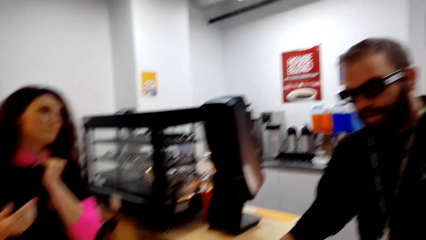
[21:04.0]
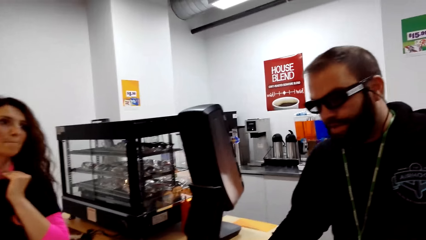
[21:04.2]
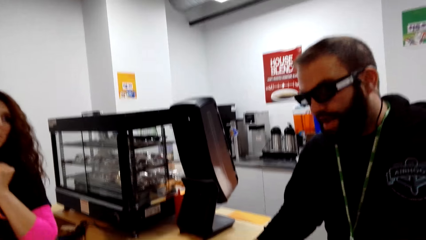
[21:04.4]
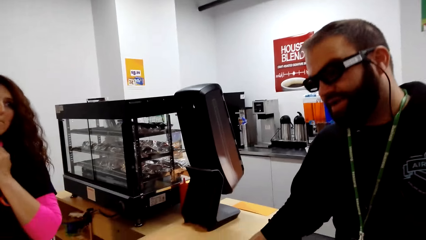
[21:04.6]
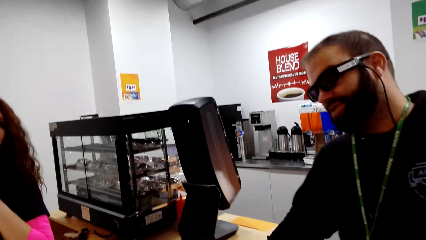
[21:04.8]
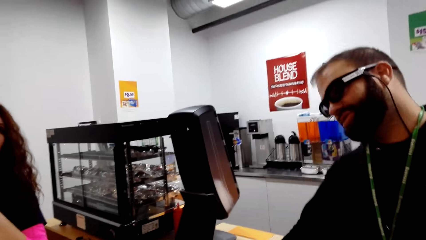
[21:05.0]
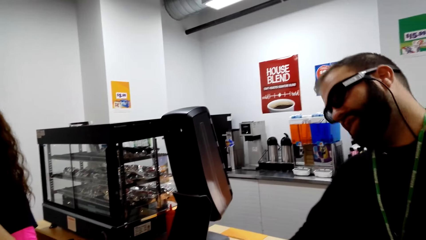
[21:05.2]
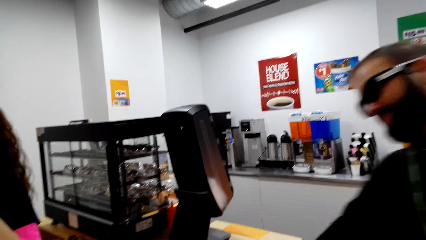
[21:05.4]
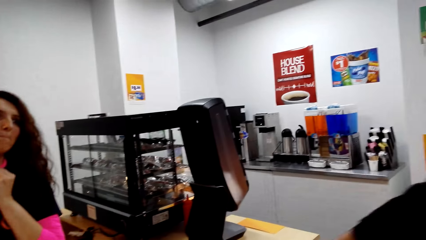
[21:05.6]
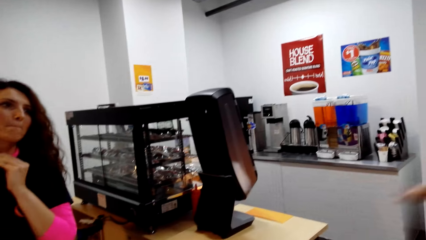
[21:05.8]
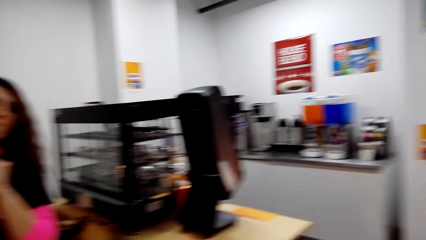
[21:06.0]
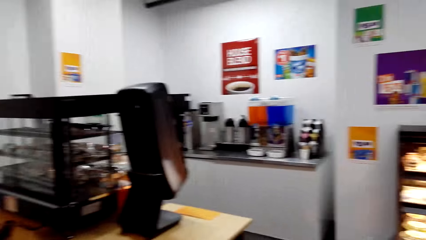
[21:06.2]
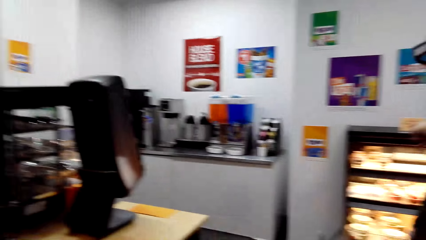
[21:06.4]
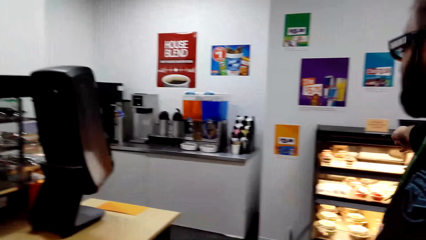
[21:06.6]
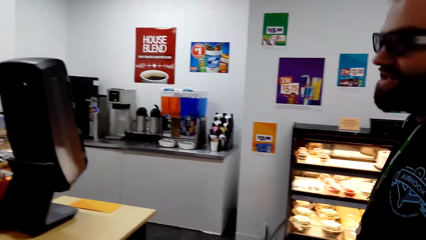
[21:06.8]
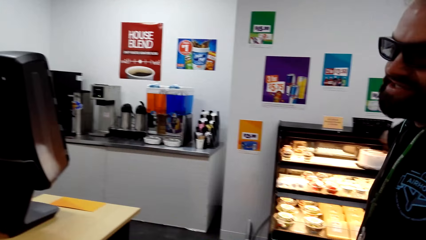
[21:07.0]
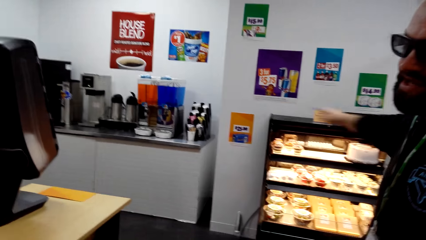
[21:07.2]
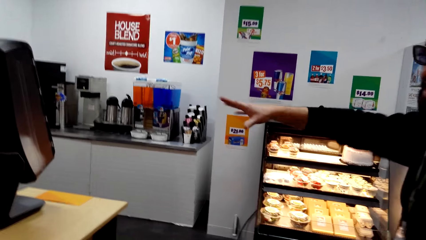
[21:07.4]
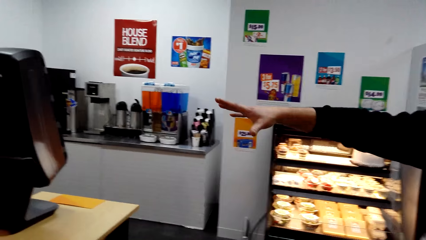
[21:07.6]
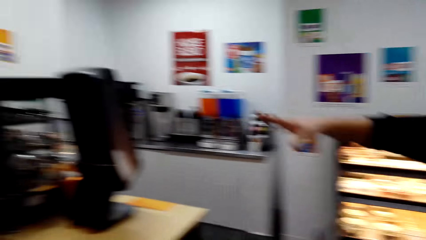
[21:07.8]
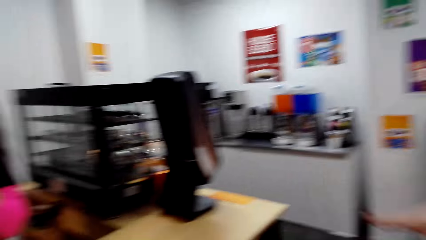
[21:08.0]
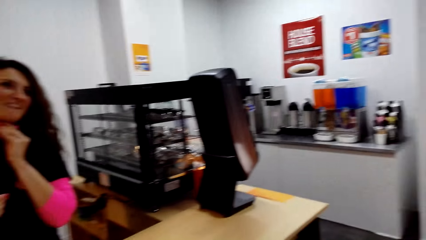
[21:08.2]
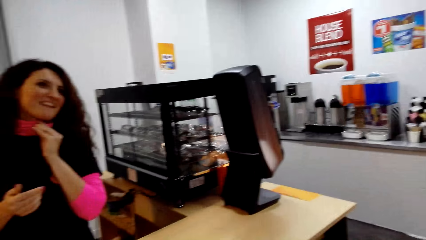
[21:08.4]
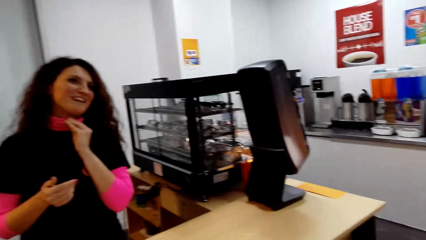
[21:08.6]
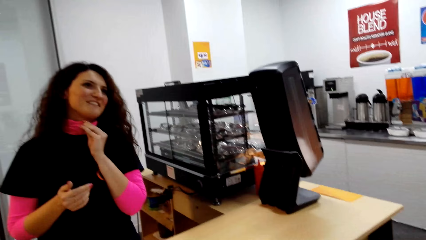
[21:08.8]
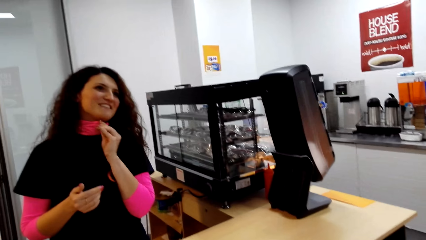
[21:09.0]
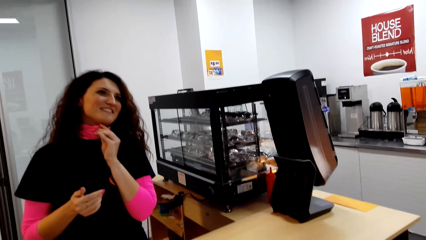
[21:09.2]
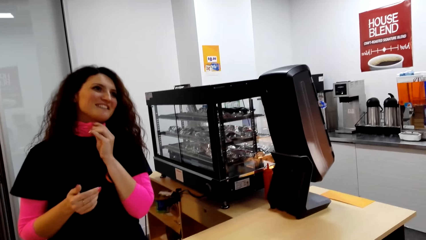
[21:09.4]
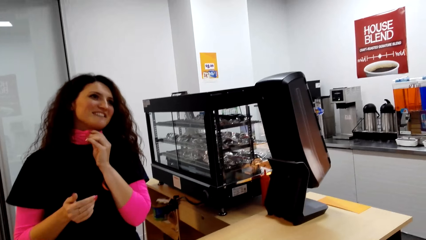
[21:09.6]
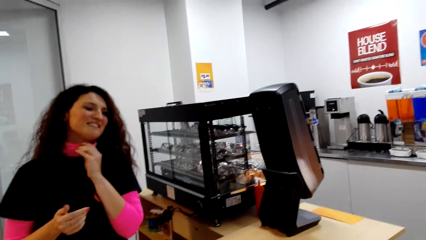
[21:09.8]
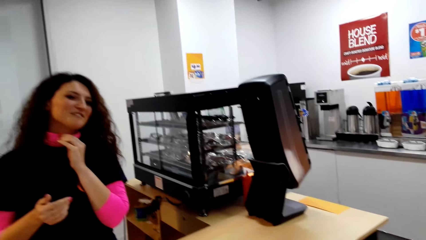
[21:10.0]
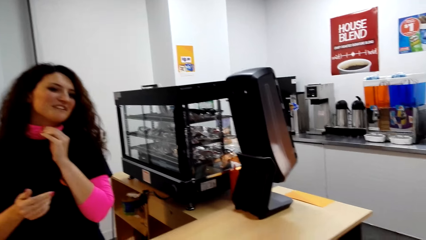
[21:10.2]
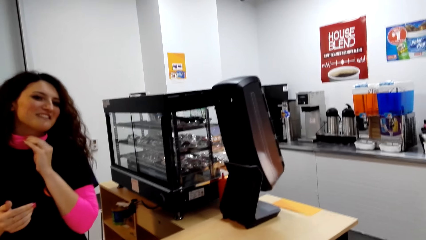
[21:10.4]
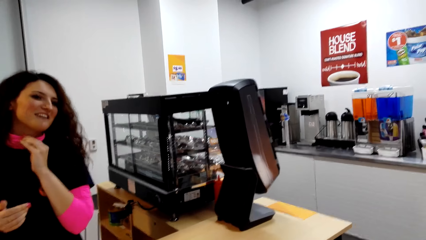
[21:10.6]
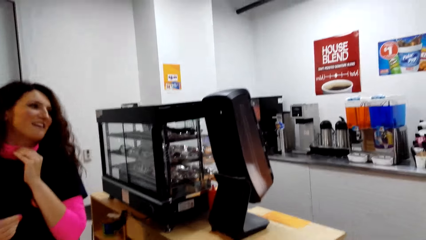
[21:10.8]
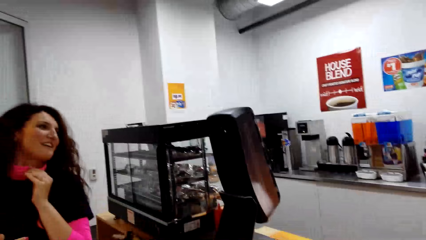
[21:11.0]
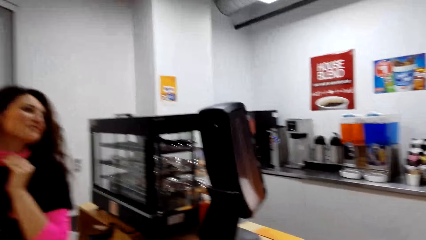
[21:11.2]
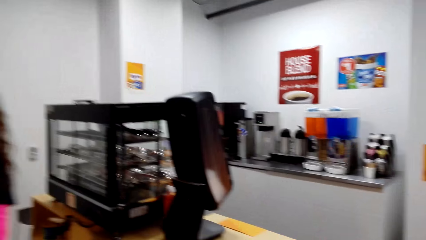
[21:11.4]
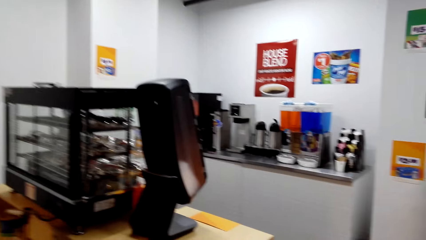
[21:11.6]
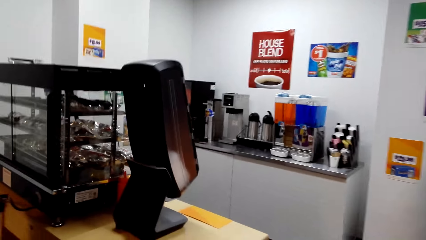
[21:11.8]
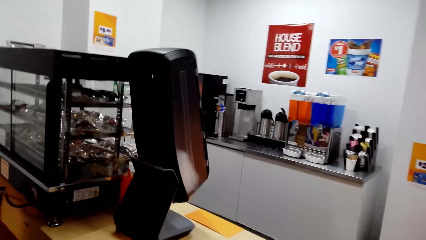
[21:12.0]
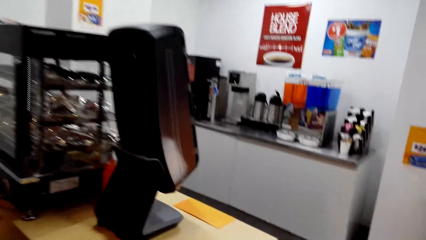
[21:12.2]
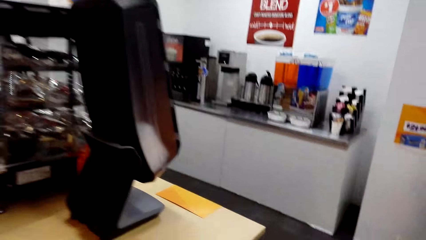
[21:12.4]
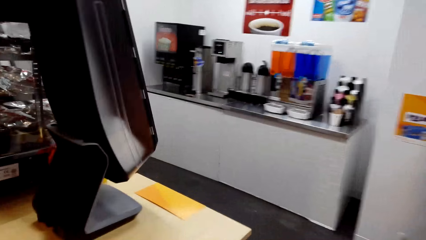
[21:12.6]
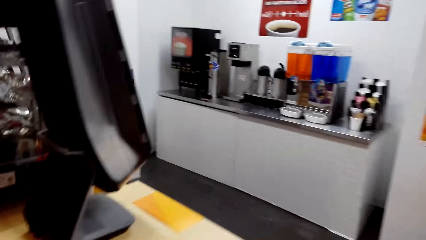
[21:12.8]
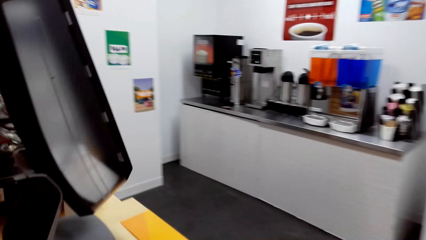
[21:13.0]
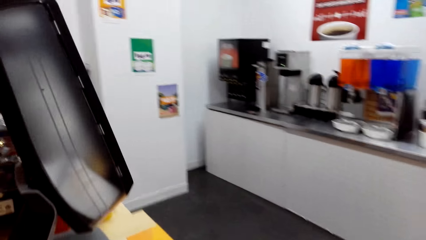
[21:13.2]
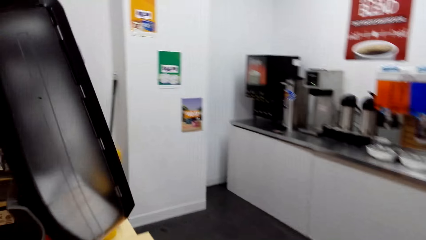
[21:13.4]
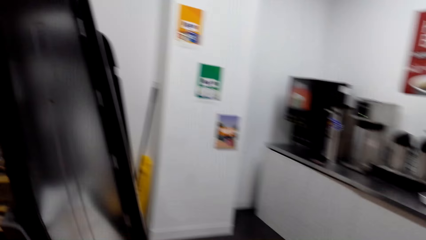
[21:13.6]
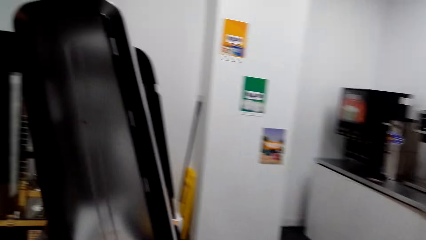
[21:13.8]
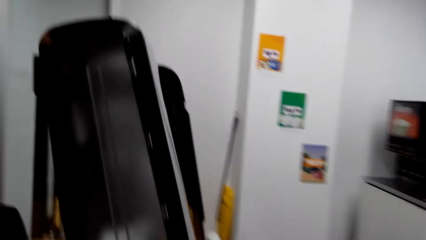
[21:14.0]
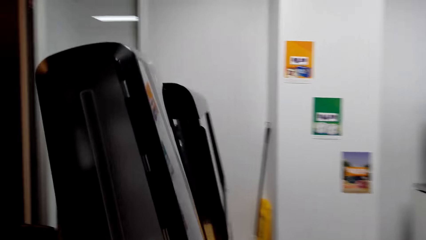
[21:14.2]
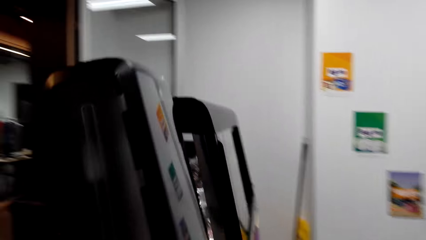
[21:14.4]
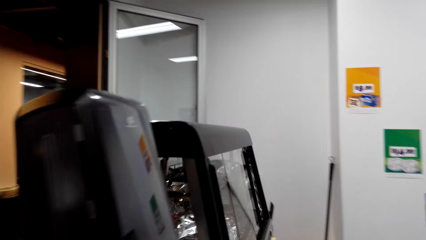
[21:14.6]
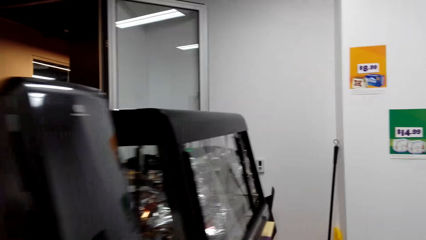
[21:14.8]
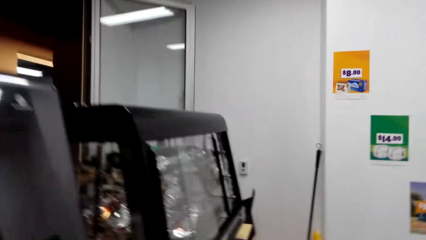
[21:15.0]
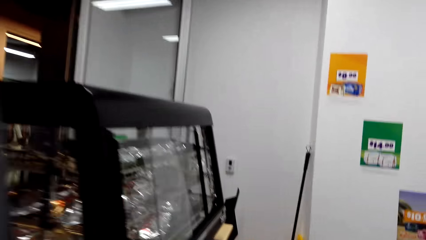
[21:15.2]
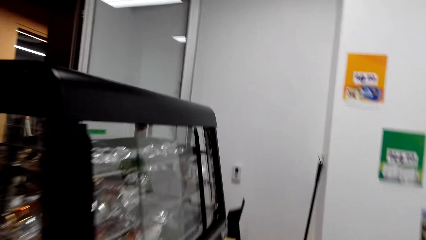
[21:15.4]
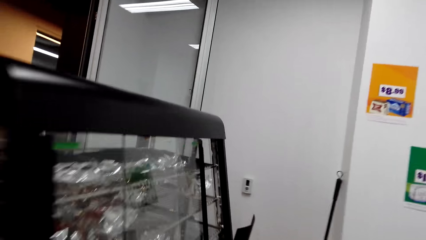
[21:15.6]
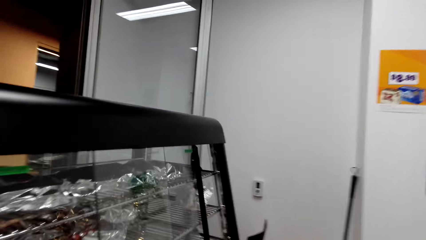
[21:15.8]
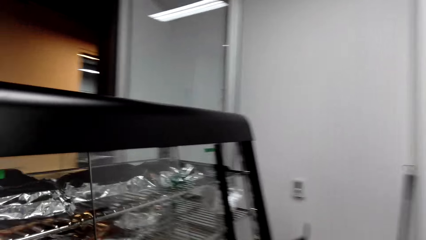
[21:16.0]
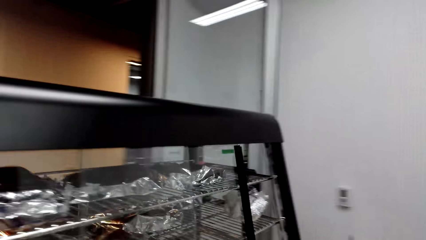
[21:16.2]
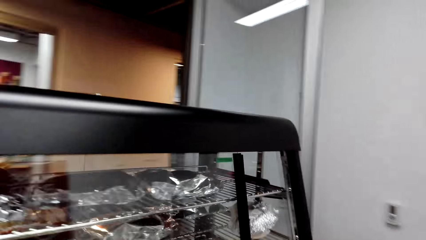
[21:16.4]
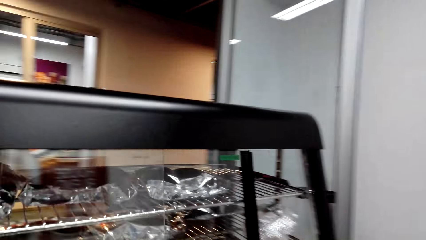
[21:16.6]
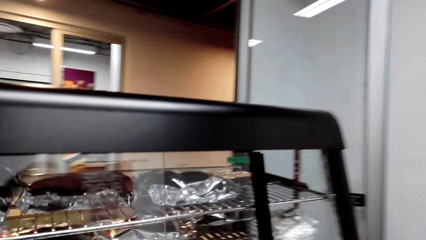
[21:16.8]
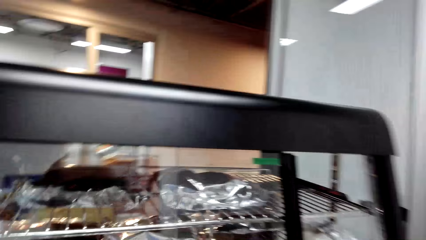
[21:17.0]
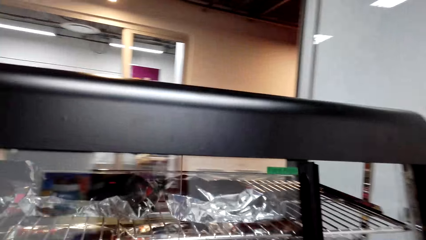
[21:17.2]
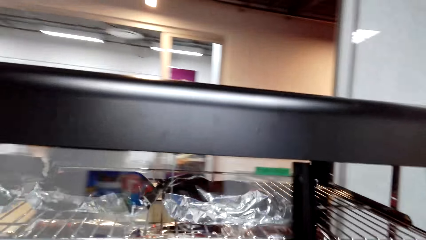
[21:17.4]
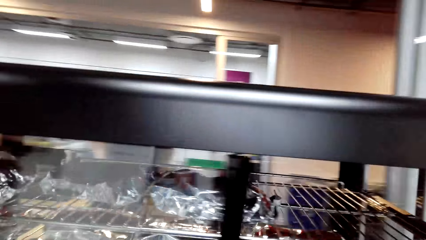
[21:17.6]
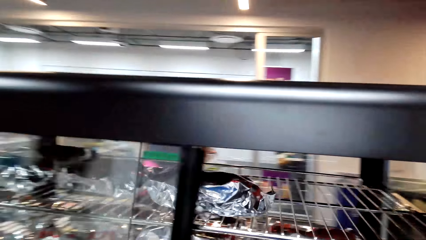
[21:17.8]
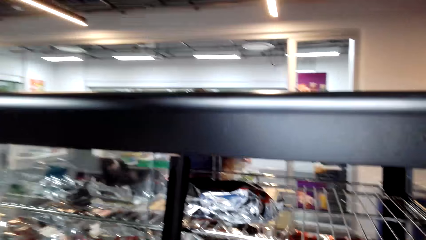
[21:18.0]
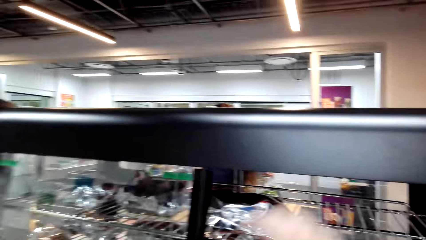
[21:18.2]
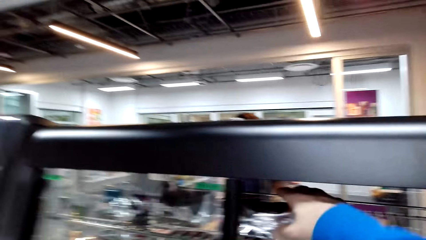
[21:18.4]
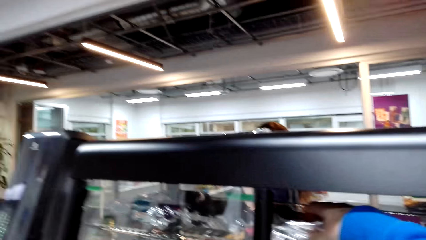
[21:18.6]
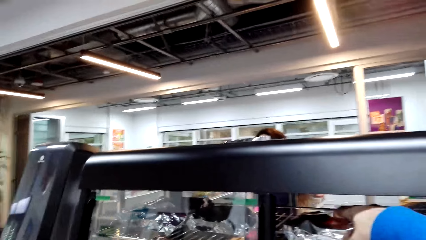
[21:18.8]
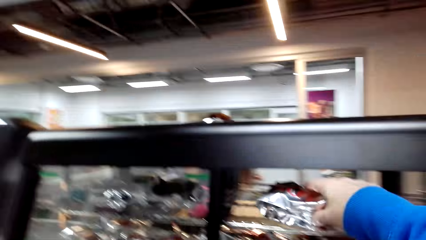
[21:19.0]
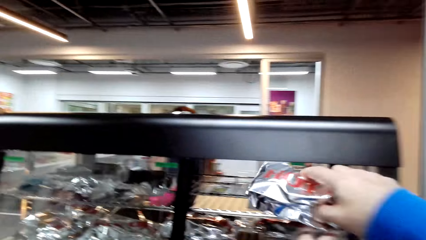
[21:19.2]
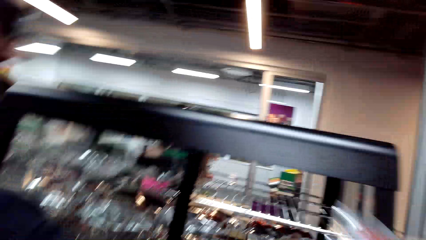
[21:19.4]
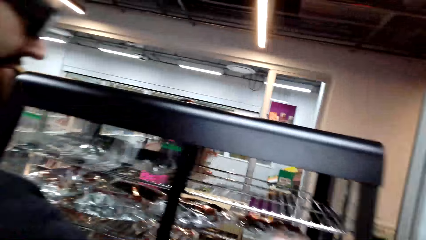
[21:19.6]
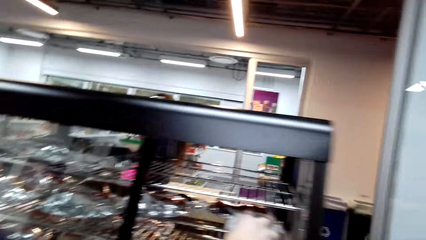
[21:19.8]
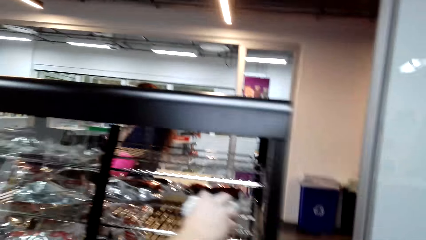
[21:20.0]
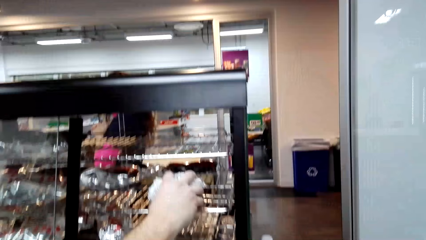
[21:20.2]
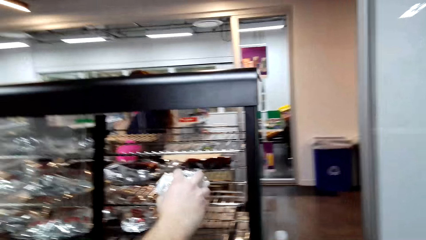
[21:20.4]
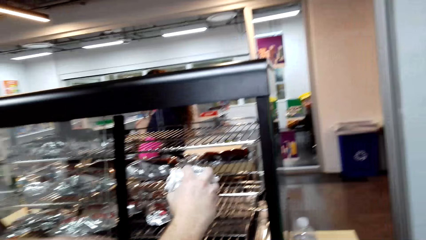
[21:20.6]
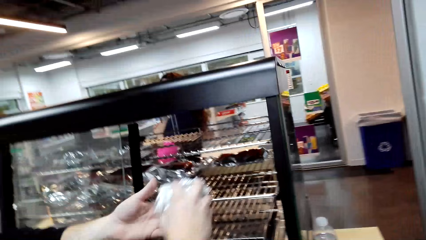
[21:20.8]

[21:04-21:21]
The camera wearer looks around. They walk on the floor. They look around the supermarket. They pick a hotdog from the display chiller.
